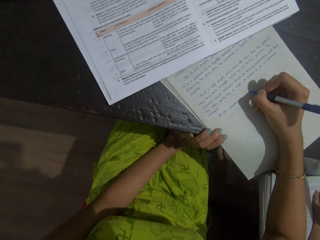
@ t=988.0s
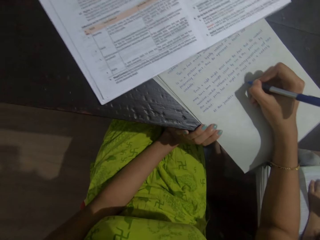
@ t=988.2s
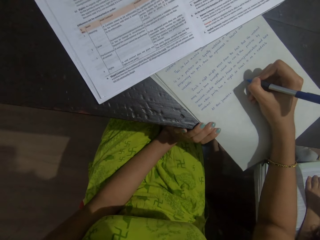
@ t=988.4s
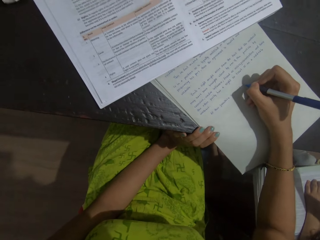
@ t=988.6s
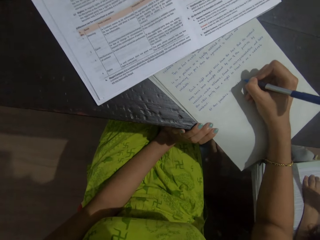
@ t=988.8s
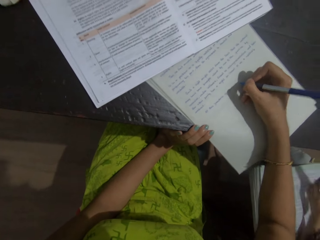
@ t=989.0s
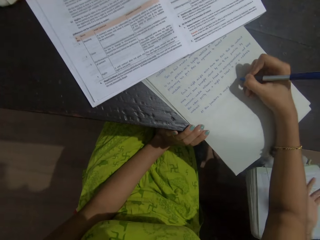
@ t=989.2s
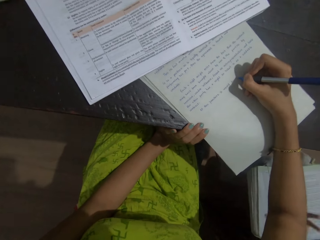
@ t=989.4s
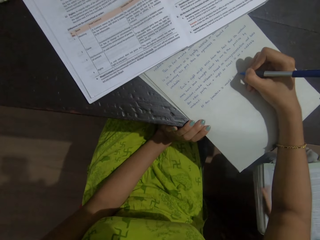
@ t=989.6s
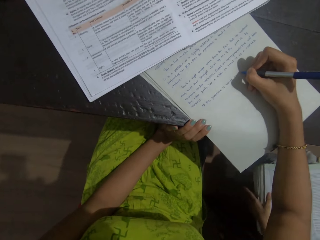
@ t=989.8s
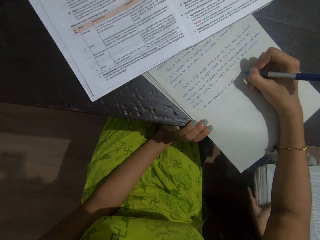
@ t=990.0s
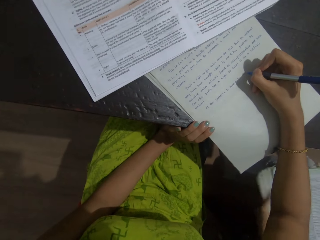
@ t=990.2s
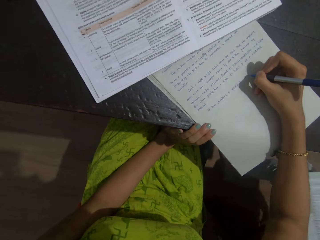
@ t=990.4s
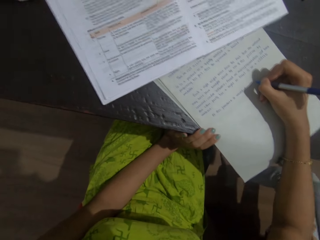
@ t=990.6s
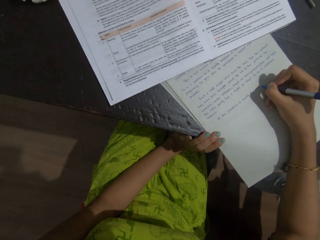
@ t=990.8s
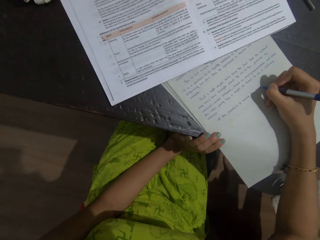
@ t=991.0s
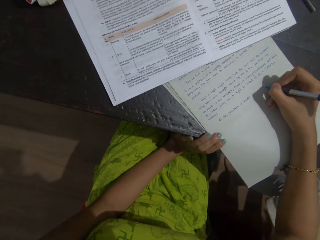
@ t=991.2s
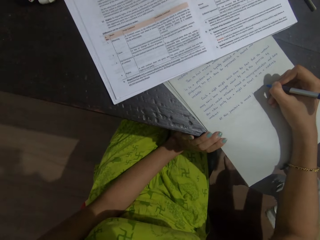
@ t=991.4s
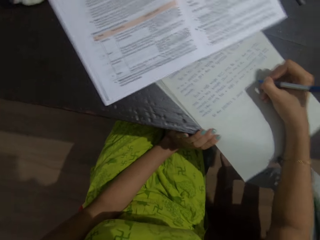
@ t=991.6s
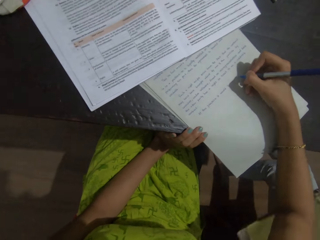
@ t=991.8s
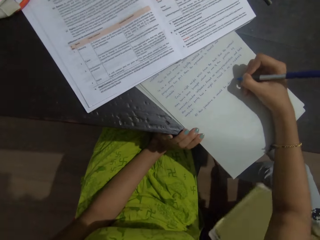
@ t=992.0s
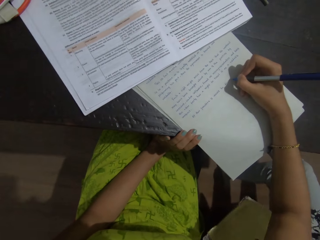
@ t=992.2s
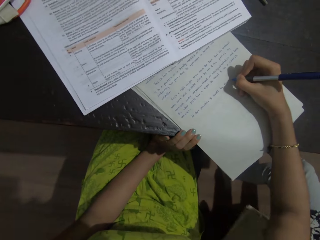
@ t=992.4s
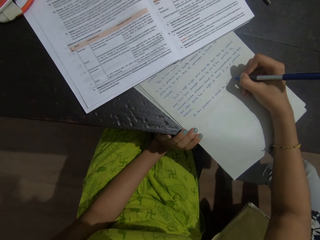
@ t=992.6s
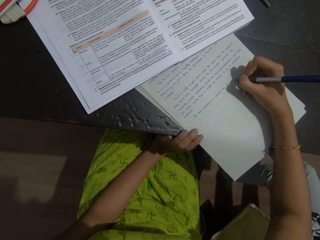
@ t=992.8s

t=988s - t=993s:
A person talks with the camera wearer. The camera wearer writes on the sheet of paper with a pen. The person talks with the camera wearer. The person holds a book. The camera wearer writes on the sheet of paper with the pen.

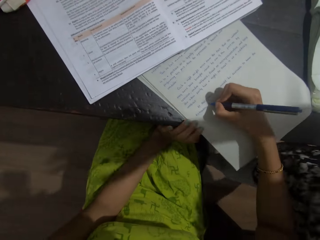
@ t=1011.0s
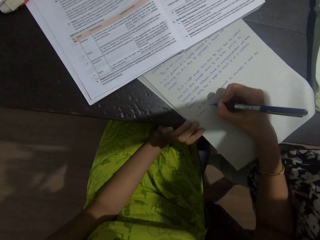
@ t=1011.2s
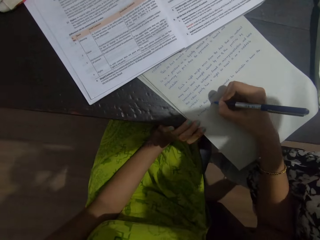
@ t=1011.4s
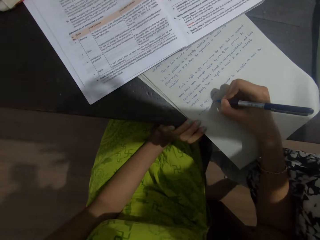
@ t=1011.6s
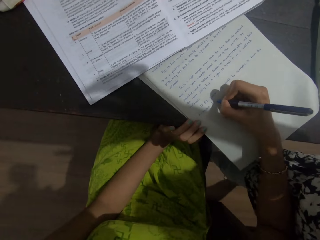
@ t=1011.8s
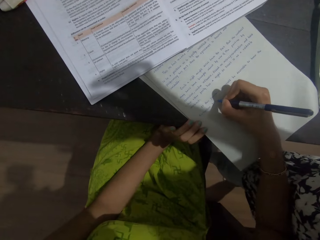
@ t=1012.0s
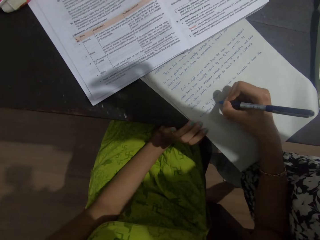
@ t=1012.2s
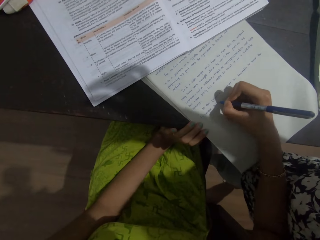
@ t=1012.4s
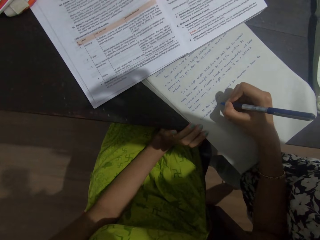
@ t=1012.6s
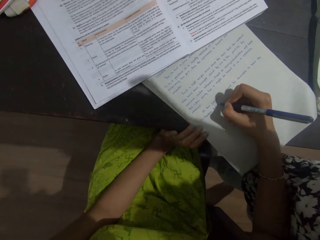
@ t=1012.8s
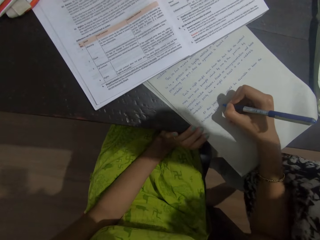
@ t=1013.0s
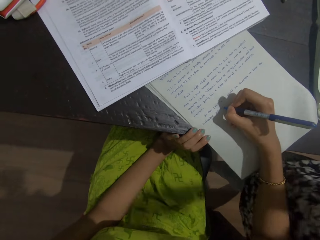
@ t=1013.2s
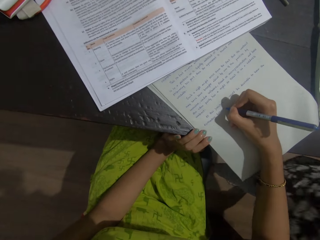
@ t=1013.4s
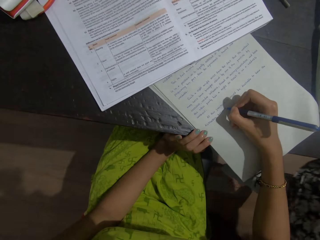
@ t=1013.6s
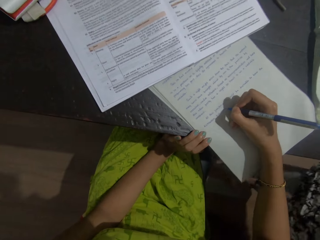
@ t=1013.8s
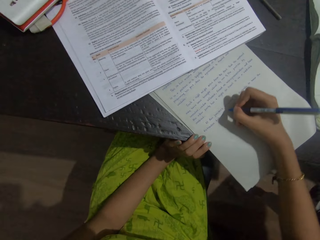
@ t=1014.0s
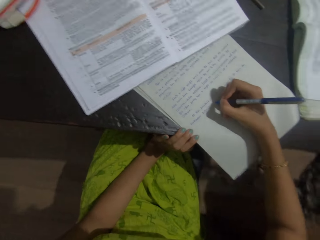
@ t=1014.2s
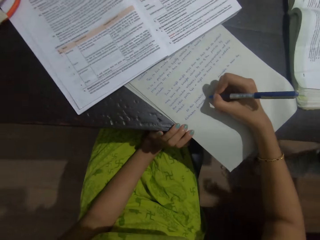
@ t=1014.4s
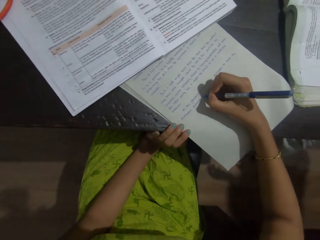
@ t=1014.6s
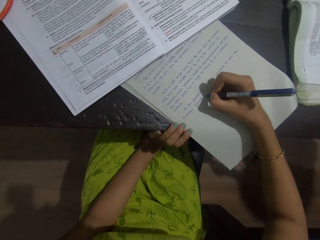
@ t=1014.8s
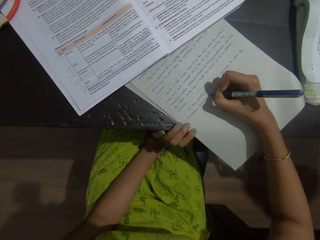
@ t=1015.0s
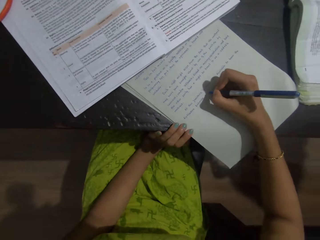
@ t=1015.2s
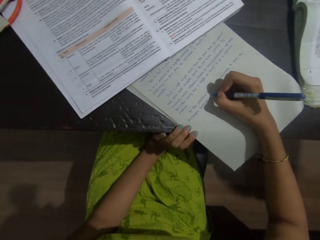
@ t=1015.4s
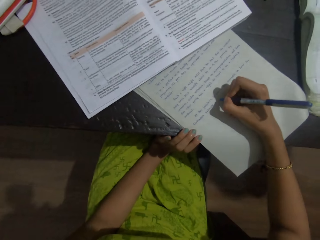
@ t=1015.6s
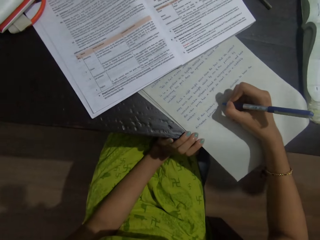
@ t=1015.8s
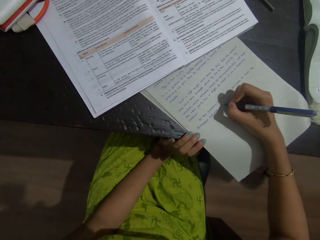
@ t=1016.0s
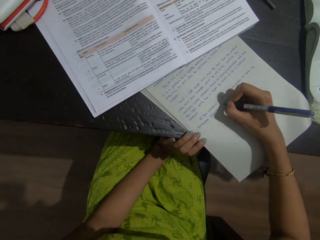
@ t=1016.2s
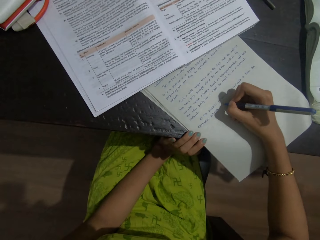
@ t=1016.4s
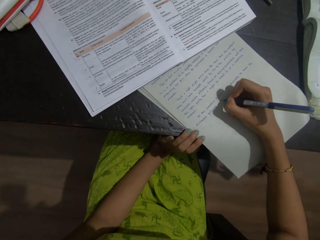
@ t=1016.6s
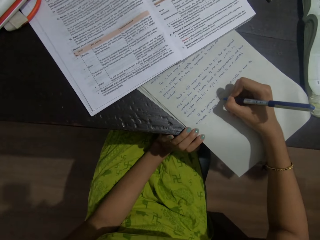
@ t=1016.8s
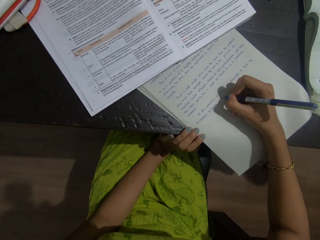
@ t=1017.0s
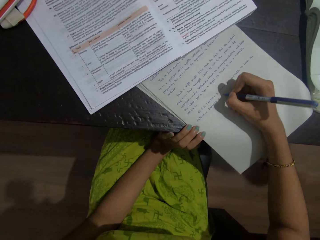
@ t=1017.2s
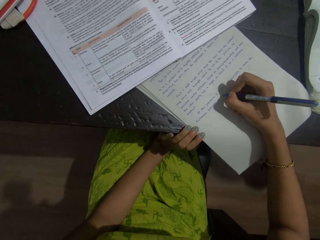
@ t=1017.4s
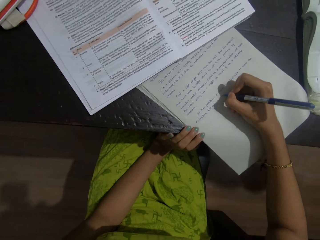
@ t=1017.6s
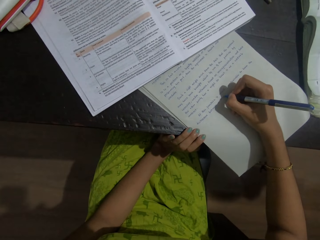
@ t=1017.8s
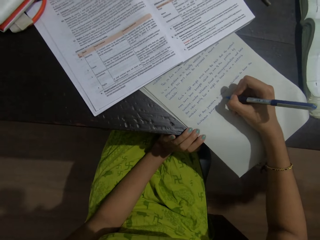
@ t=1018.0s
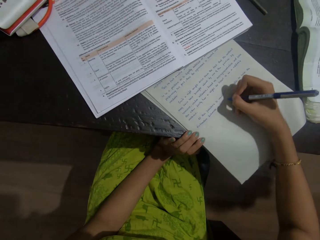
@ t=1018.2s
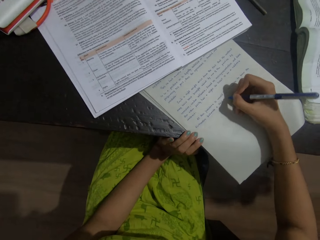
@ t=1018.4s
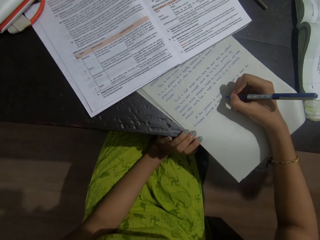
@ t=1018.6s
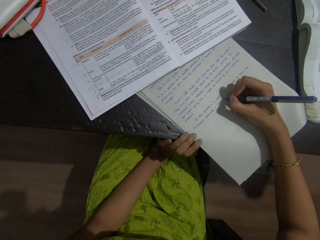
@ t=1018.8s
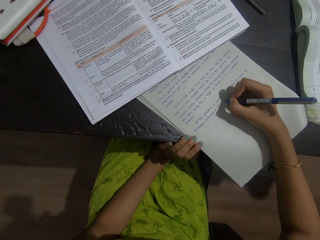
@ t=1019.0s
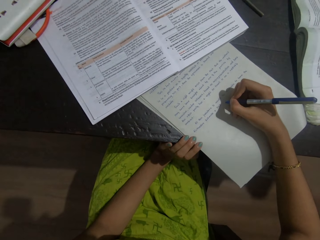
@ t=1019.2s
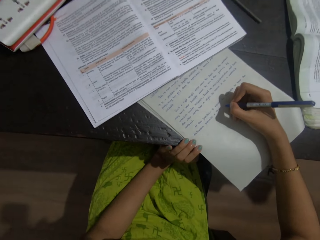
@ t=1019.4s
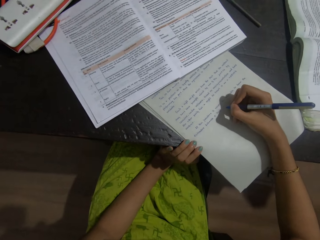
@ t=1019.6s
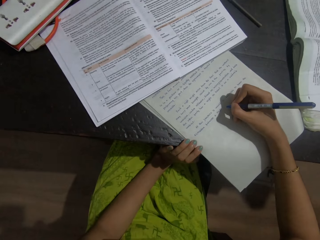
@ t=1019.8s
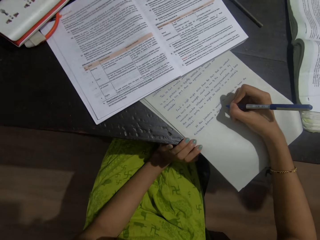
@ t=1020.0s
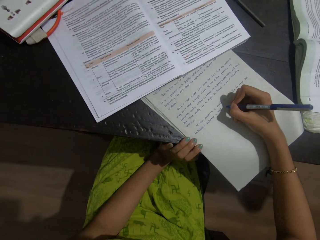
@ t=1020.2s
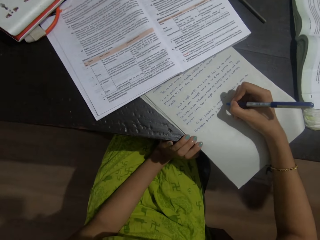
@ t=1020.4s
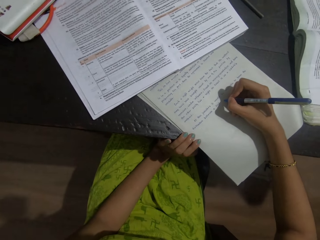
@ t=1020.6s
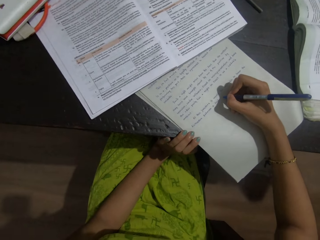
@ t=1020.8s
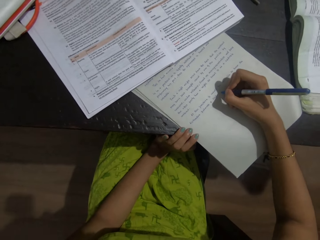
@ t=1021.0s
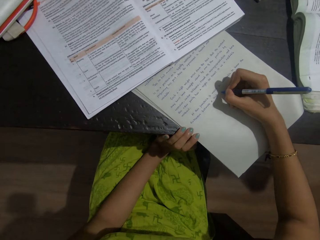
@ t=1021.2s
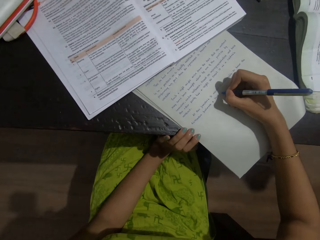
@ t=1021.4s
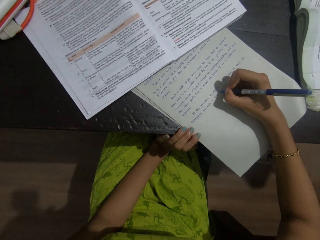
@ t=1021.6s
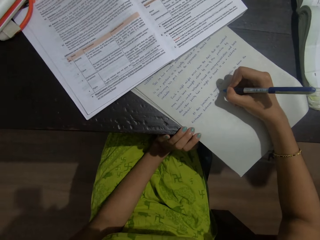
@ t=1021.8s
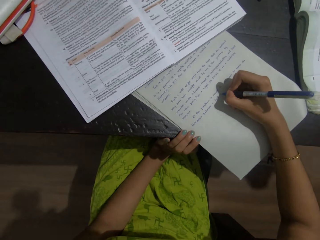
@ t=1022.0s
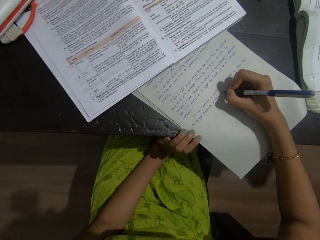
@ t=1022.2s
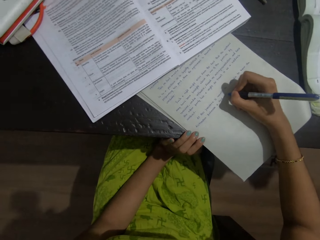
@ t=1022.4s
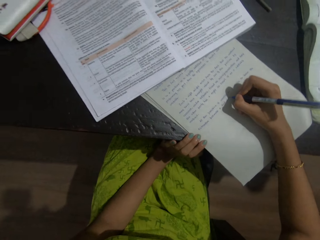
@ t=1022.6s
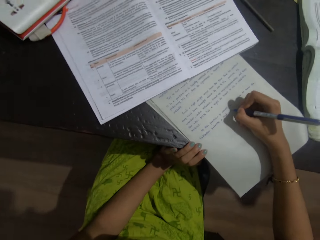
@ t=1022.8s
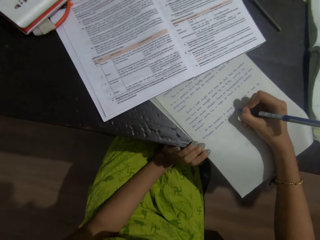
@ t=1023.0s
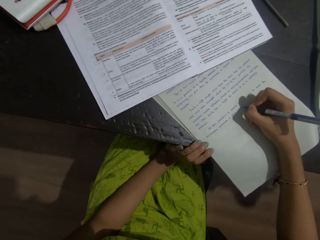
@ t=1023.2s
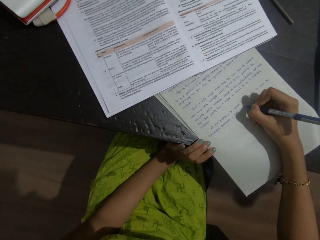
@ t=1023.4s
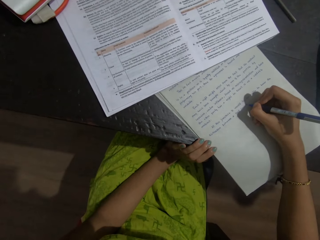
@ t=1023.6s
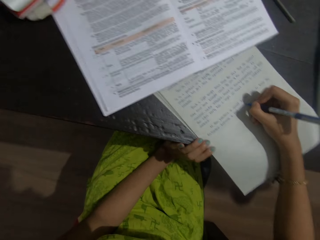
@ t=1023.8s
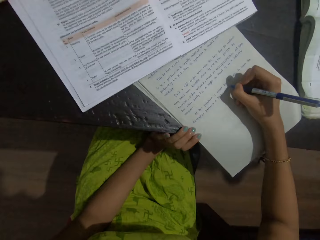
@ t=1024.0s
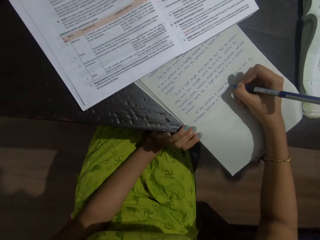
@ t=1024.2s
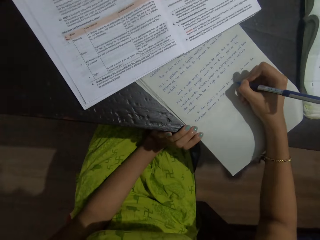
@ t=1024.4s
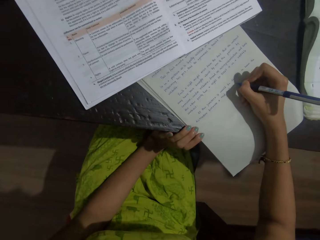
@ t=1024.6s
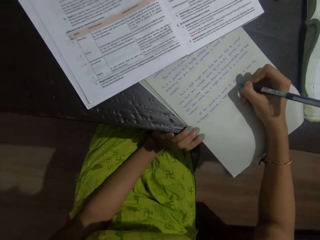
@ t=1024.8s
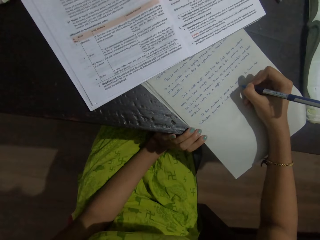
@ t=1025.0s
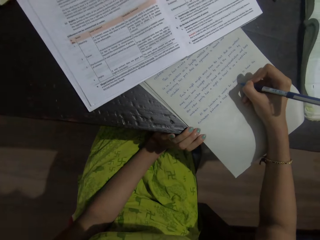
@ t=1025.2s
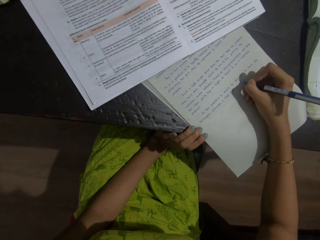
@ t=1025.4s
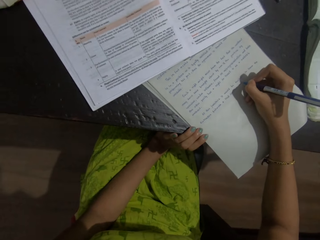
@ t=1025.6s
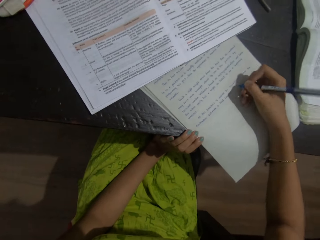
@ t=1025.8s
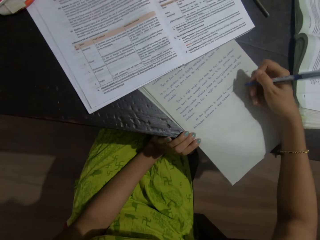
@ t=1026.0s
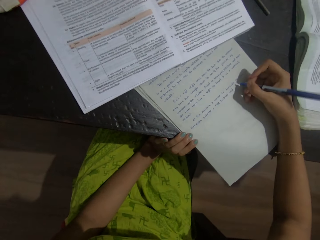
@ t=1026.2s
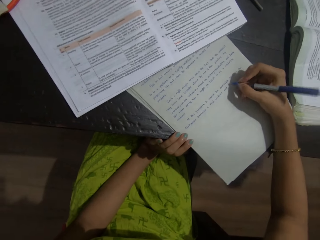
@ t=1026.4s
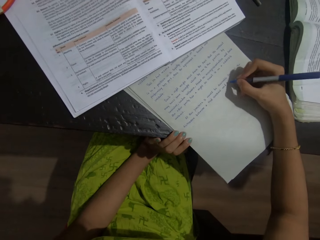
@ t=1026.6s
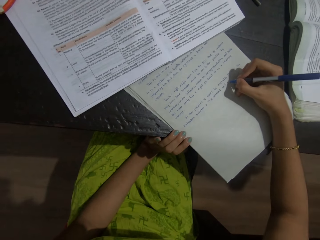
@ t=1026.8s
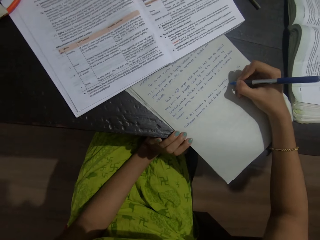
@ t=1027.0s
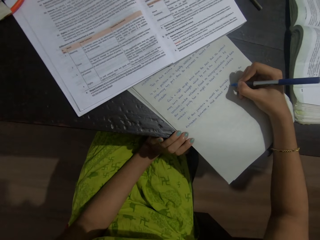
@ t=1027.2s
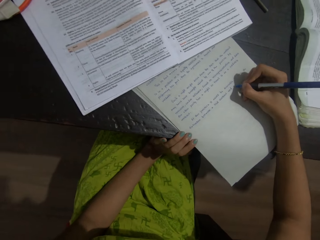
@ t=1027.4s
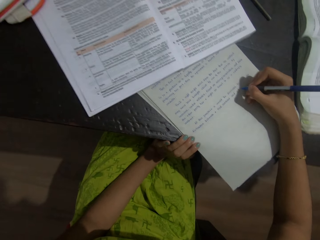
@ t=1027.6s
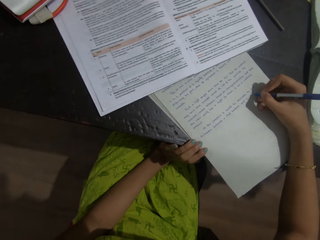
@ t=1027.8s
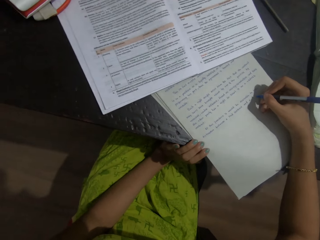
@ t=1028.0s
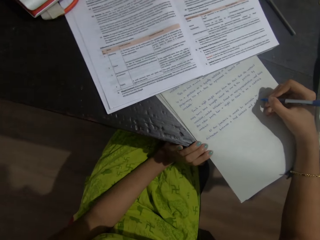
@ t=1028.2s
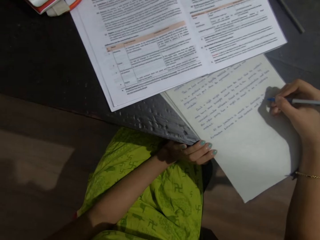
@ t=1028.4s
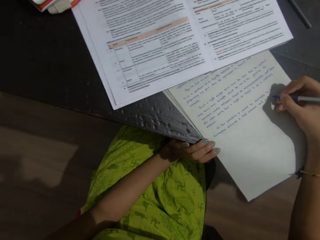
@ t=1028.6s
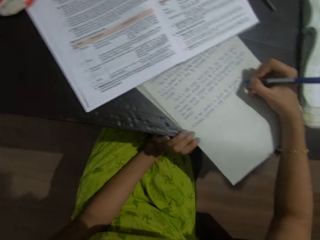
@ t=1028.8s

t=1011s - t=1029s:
The camera wearer writes on the sheet of paper with a pen. They talk with a person. They write on the sheet of paper with the pen. They talk with the person. They write on the sheet of paper with the pen. They write again. They look around. The person talks with the camera wearer. The camera wearer writes on the sheet of paper with the pen. They talk with the person. They talk again.
